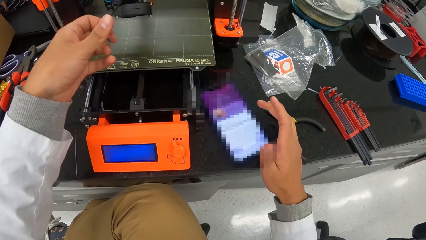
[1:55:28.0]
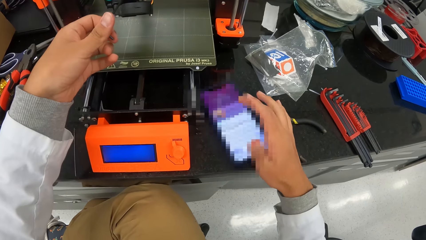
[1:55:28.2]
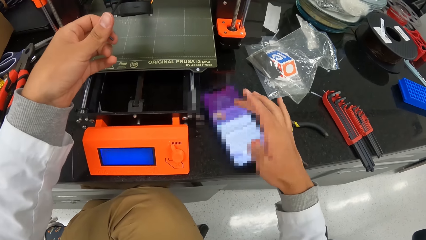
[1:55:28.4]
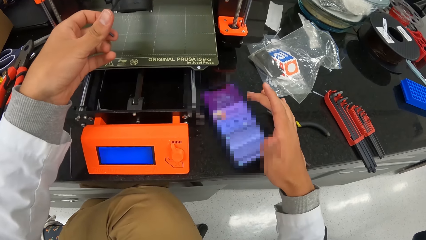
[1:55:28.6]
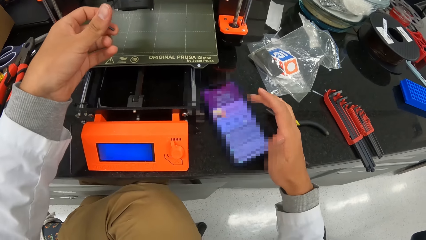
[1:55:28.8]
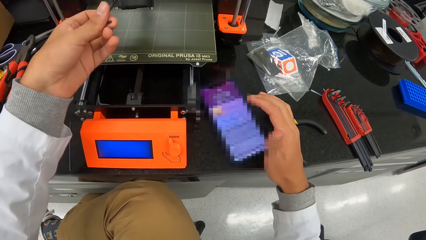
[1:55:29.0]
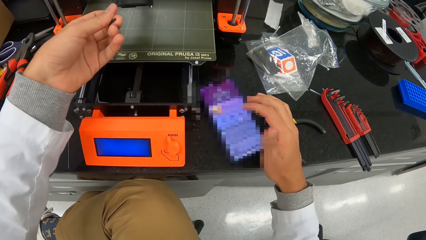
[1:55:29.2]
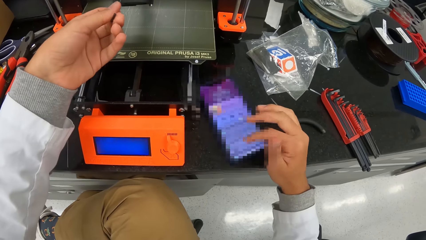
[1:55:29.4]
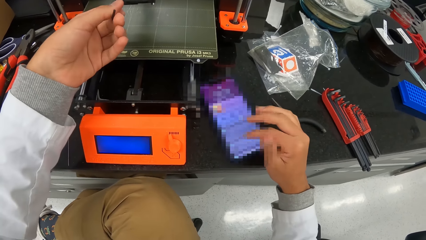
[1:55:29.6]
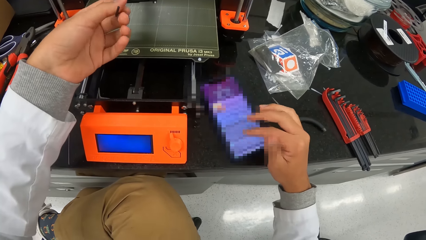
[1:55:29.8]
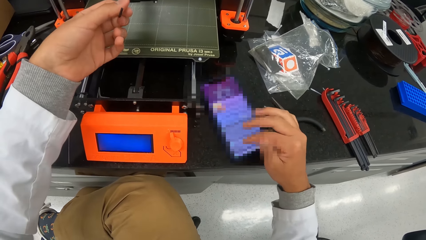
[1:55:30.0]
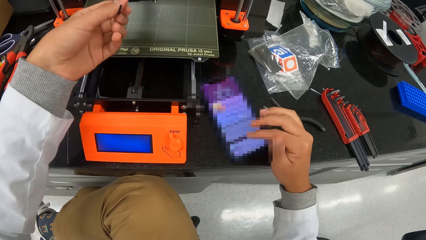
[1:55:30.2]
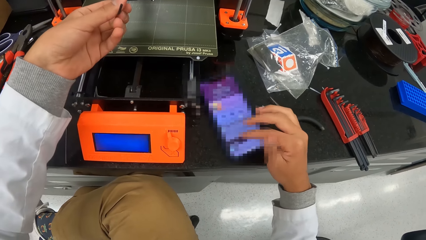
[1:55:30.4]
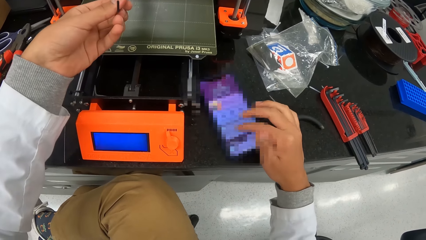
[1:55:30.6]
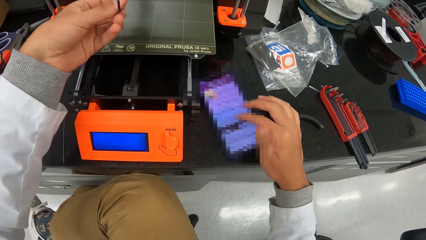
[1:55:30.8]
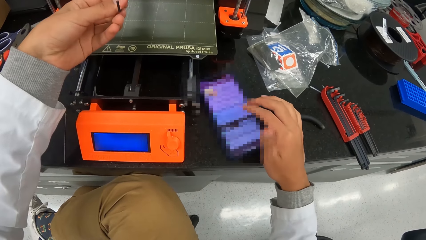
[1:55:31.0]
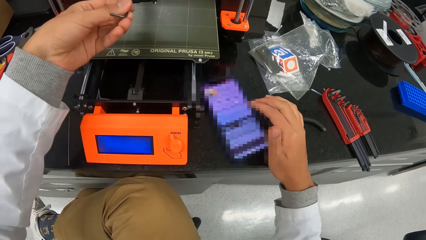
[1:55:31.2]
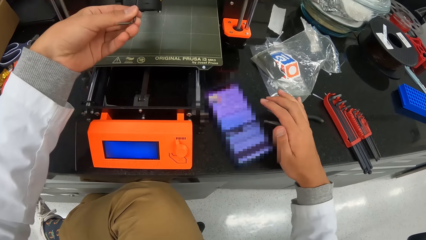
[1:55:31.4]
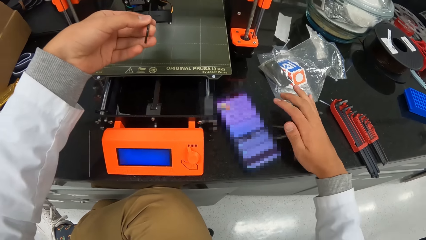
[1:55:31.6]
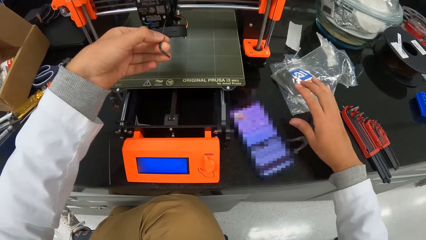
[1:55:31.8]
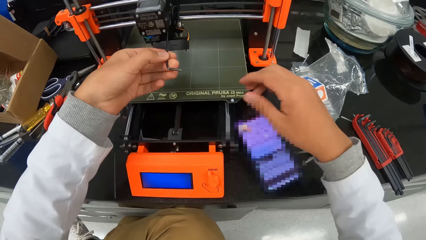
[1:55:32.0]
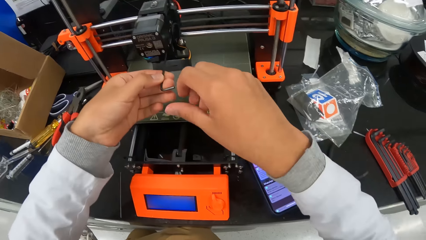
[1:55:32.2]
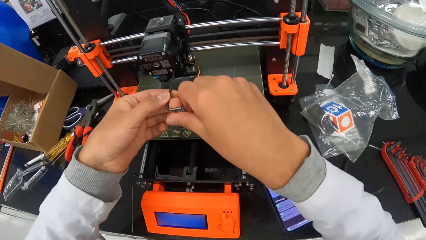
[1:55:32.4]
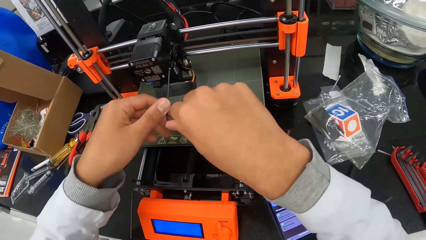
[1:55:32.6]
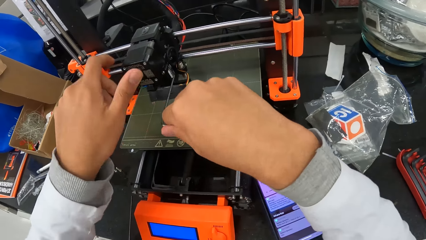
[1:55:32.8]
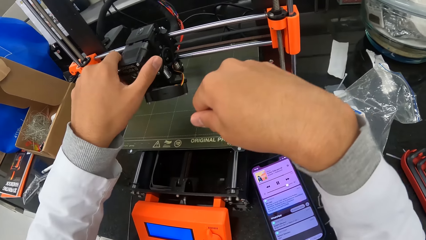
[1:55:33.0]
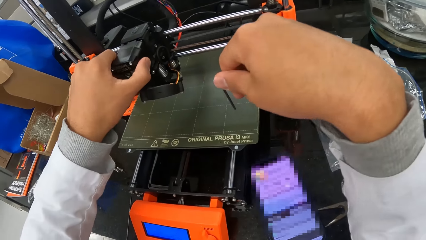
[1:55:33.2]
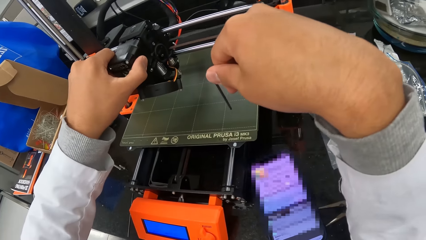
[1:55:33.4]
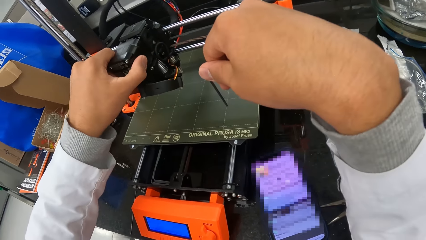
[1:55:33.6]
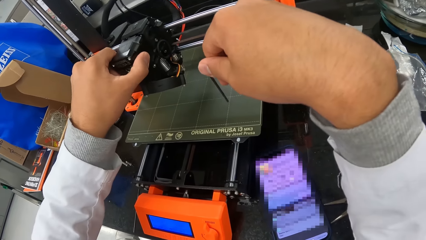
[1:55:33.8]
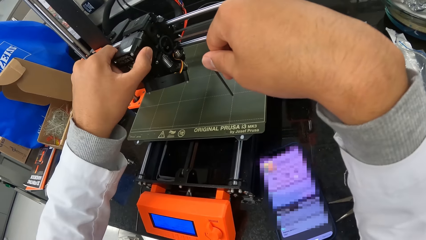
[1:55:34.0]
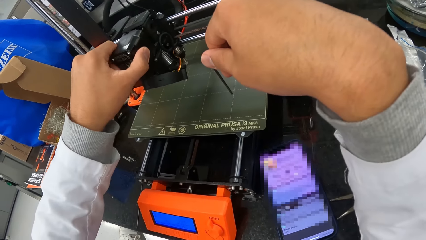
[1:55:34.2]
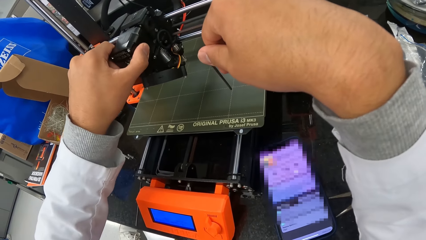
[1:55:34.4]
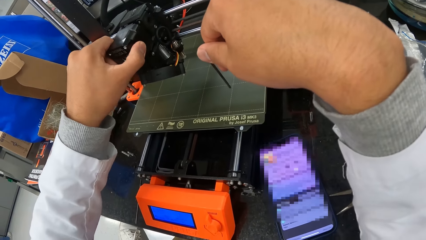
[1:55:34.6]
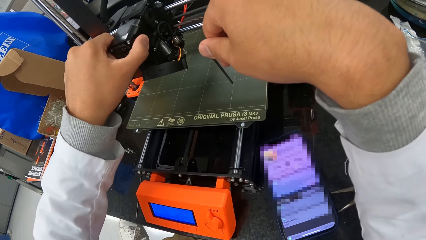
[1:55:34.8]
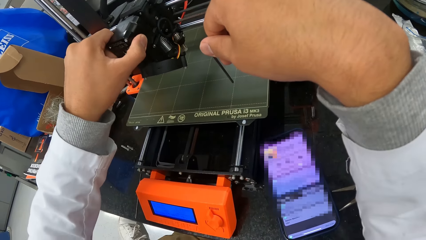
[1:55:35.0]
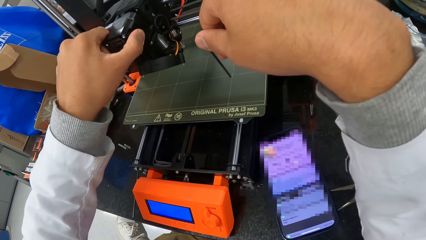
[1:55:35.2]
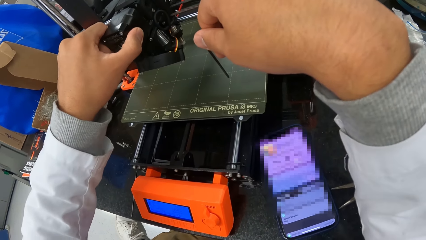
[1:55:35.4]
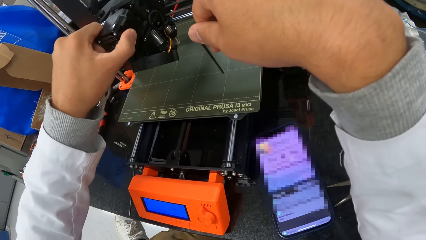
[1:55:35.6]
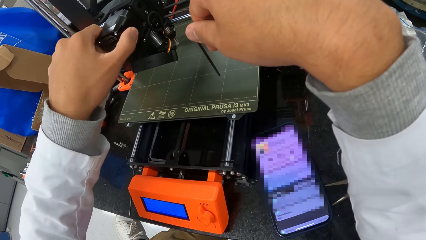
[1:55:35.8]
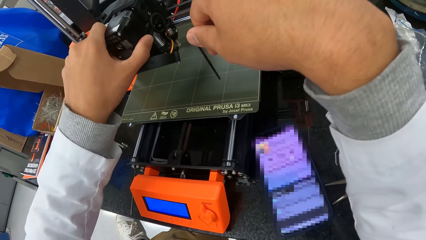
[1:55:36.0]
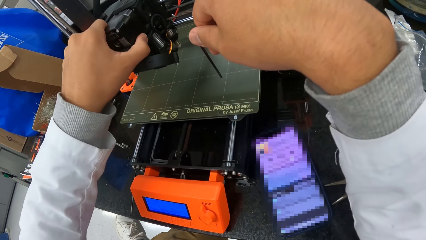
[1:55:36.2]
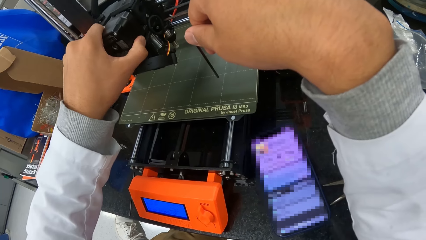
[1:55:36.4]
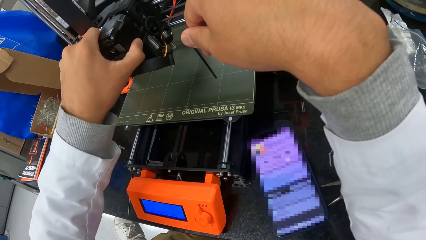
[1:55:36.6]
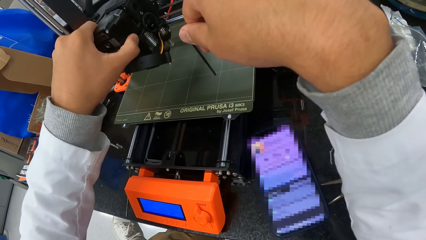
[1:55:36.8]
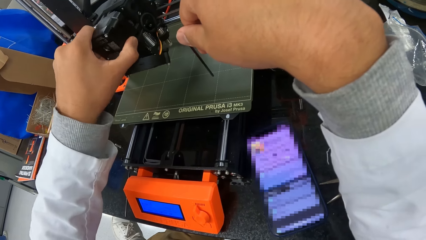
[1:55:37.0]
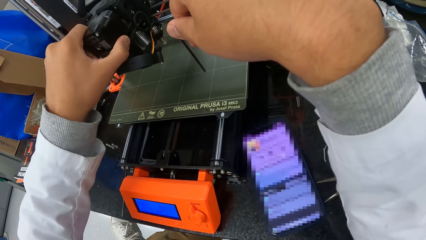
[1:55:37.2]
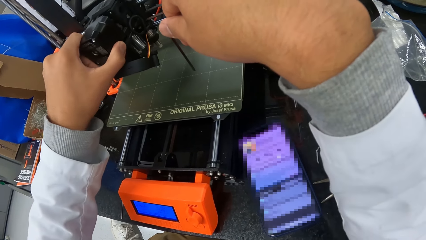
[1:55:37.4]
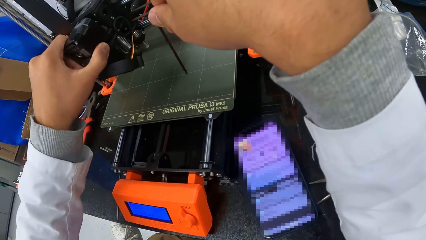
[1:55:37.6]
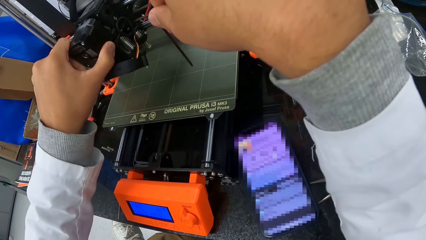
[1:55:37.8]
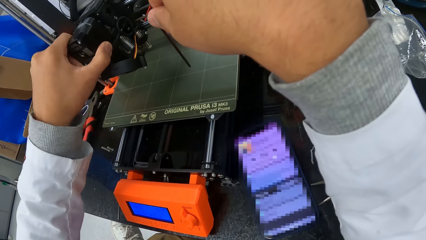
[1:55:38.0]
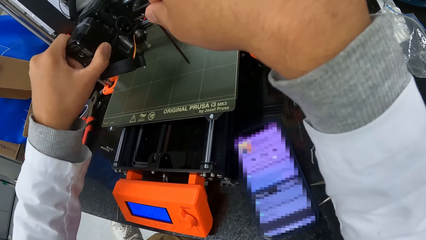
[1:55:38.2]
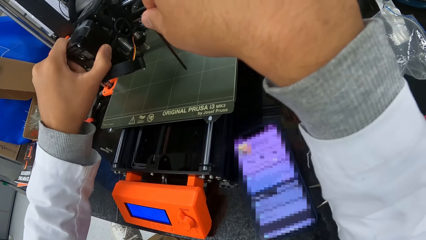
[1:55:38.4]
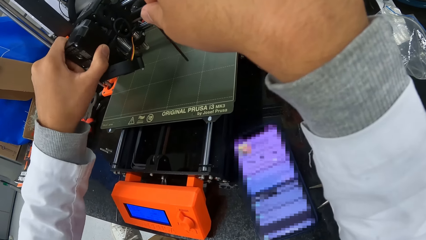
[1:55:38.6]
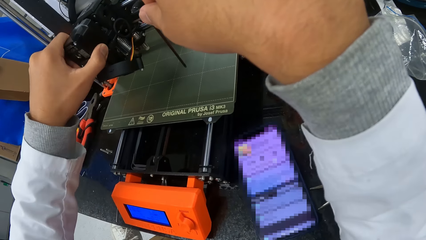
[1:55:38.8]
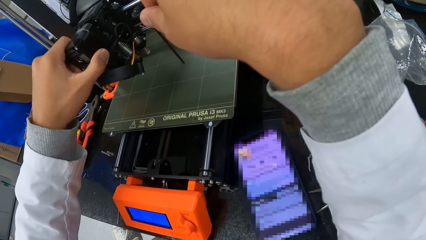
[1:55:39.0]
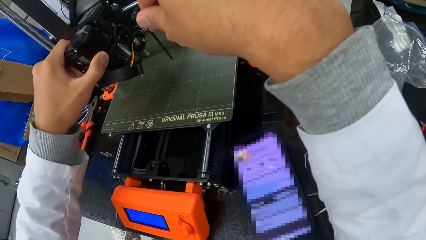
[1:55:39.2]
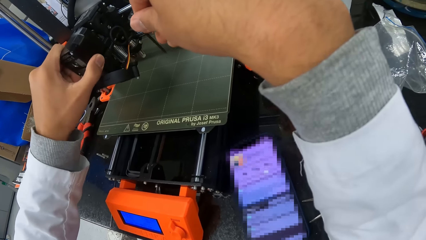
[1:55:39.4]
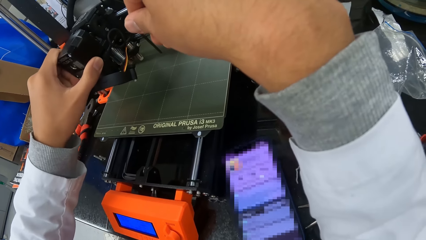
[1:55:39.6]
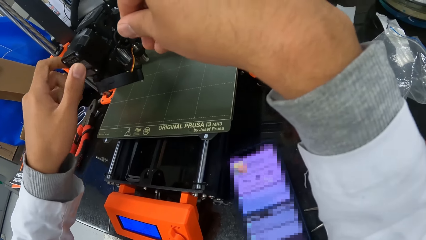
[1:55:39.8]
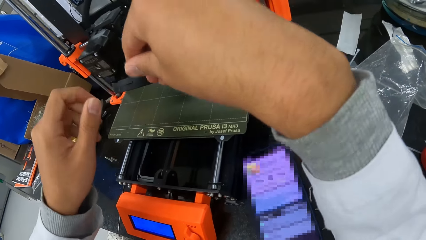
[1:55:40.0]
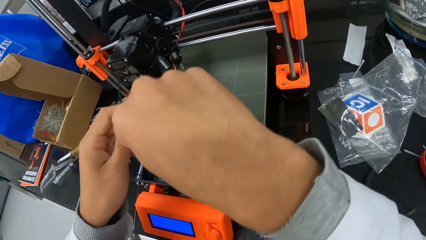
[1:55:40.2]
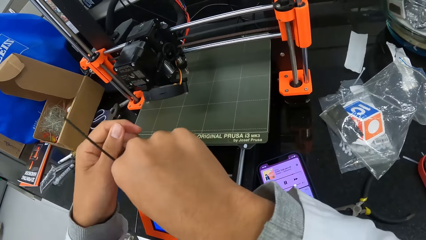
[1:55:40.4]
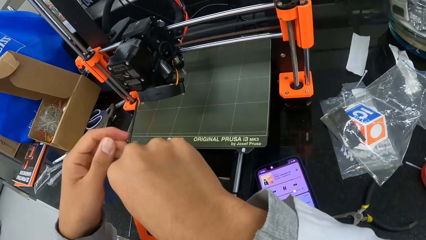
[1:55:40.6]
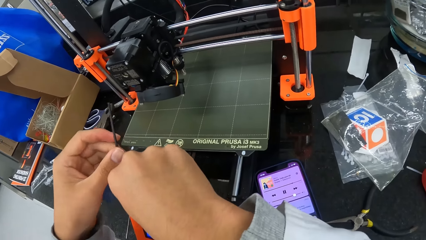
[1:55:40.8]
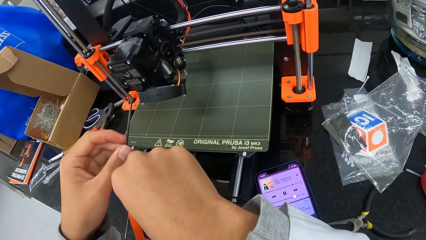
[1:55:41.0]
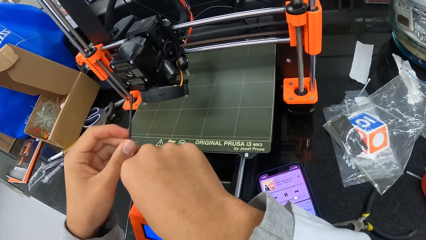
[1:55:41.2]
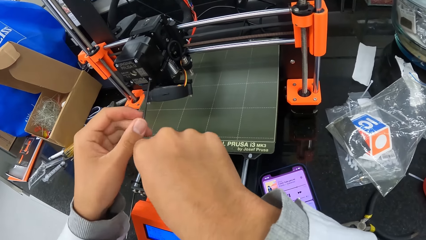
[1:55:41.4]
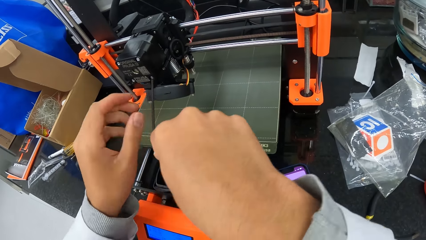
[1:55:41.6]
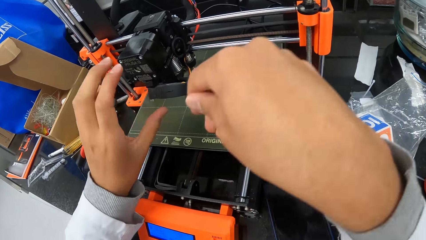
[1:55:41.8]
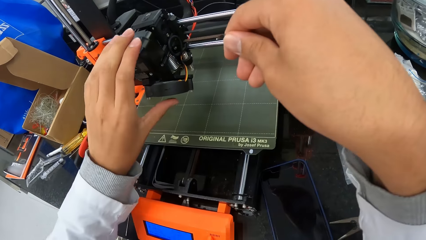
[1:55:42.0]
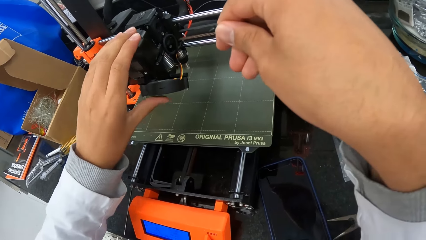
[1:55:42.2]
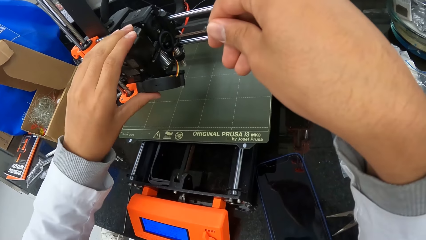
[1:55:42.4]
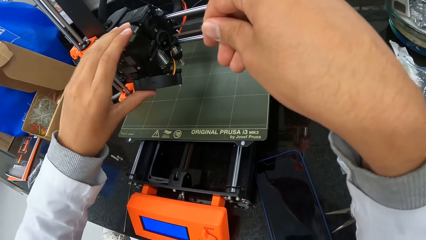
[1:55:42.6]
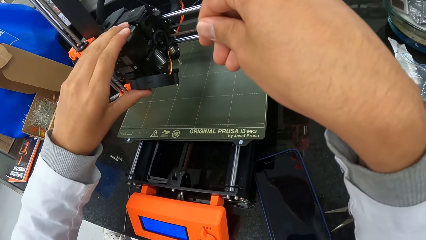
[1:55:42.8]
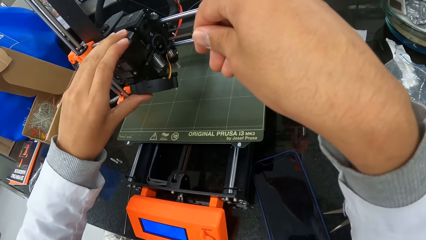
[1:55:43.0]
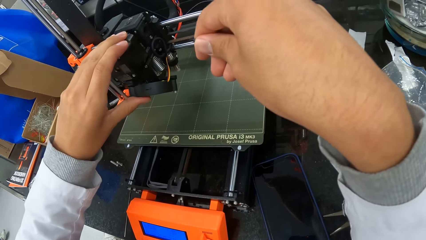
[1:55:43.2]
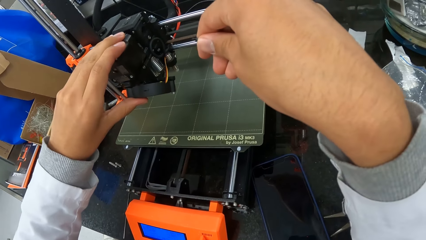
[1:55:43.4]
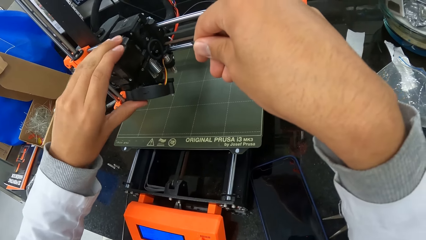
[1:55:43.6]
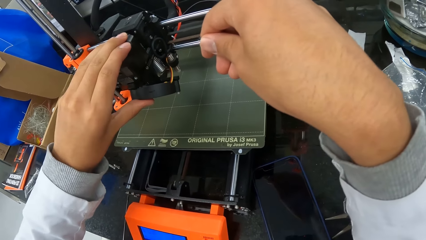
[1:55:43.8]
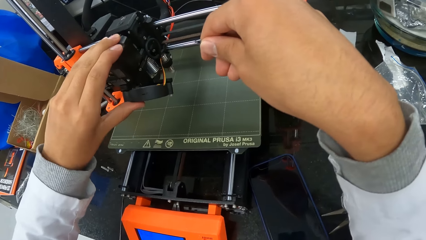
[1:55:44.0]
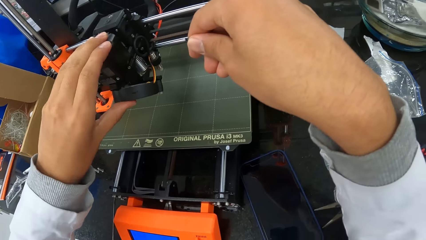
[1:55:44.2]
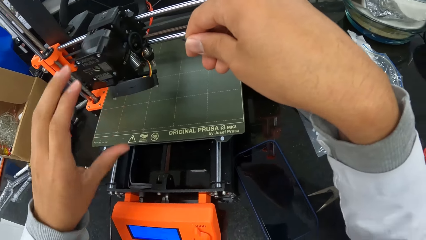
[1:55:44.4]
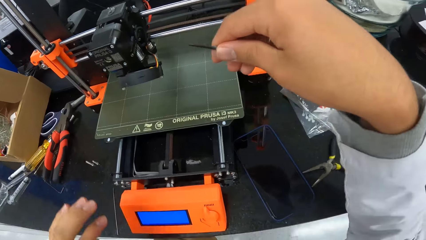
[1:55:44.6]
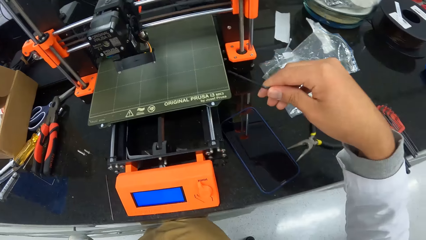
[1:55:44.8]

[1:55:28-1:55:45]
The camera wearer dislodges a screw in a hotend assembly with the allen in his hands. He tugs at the hotend assembly with his left hand. He holds part of the machine.
